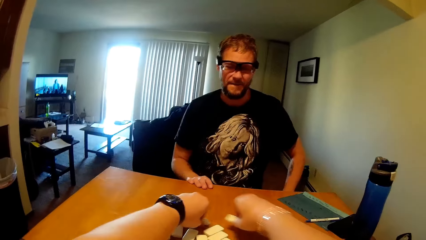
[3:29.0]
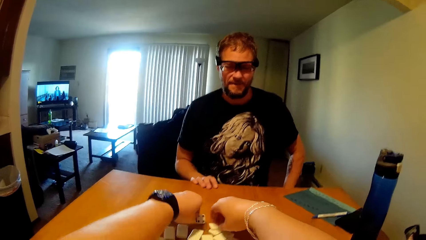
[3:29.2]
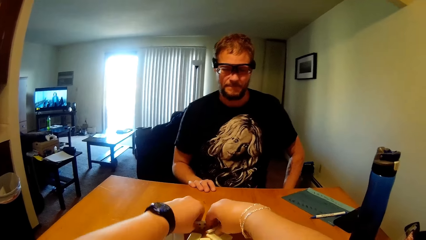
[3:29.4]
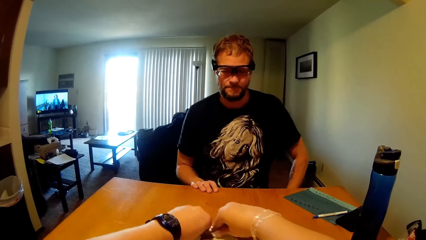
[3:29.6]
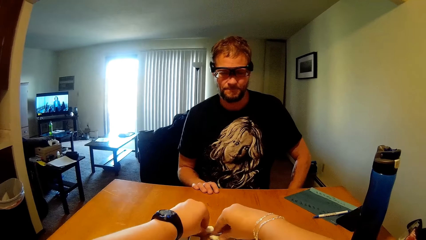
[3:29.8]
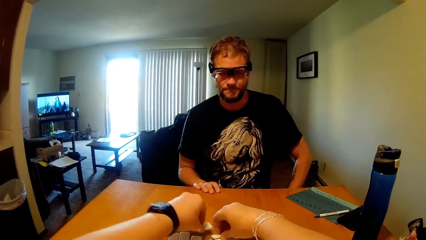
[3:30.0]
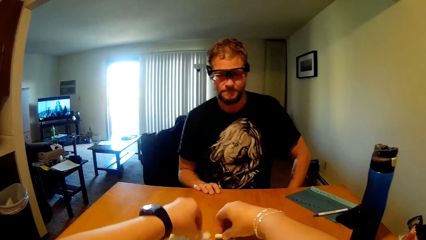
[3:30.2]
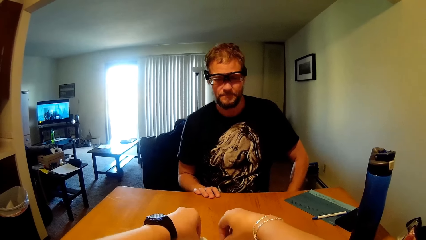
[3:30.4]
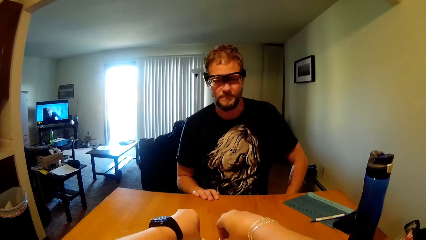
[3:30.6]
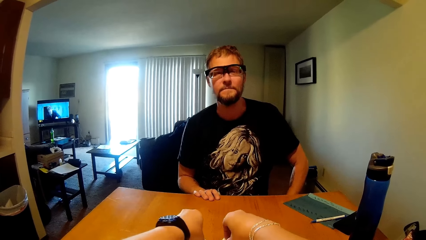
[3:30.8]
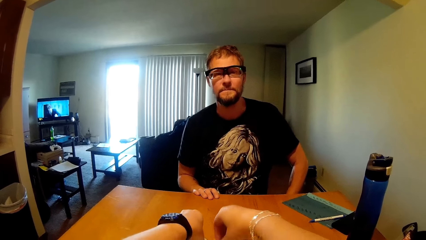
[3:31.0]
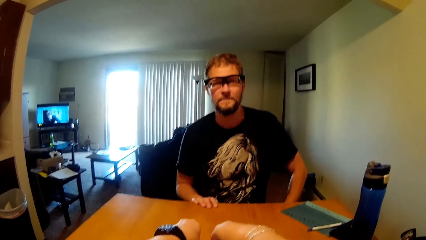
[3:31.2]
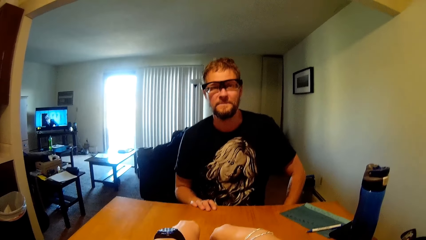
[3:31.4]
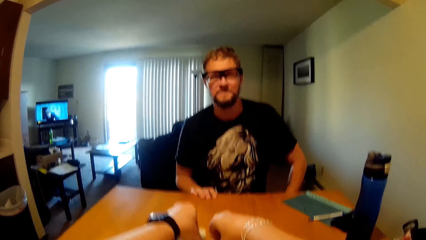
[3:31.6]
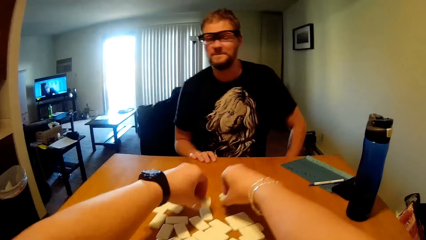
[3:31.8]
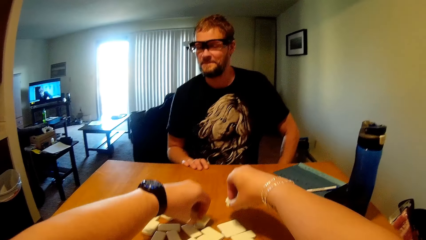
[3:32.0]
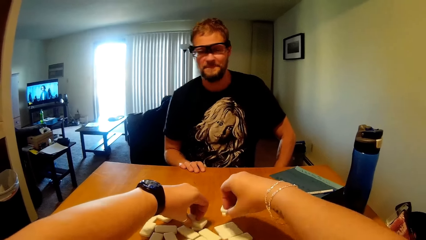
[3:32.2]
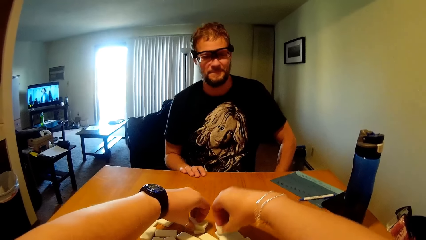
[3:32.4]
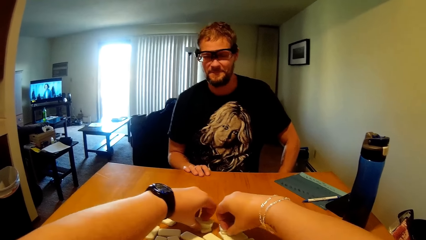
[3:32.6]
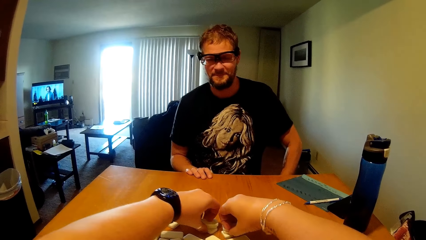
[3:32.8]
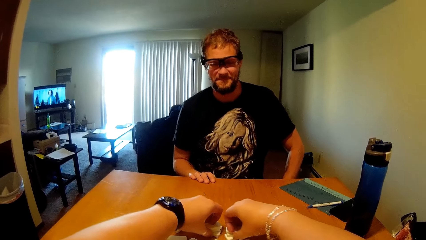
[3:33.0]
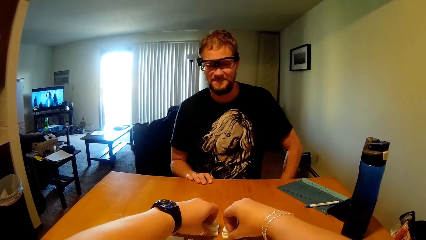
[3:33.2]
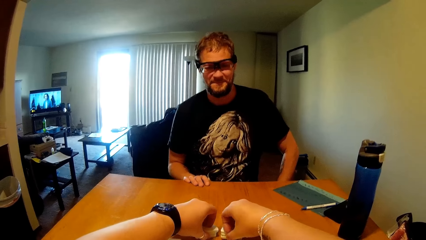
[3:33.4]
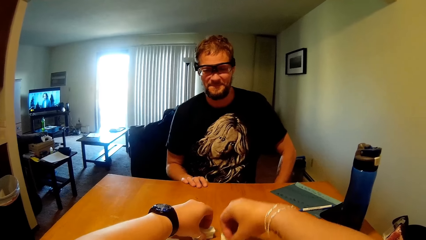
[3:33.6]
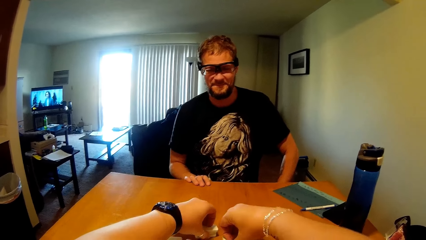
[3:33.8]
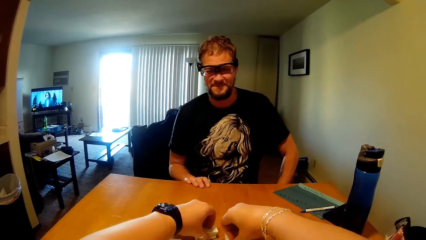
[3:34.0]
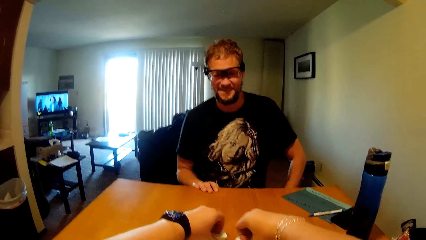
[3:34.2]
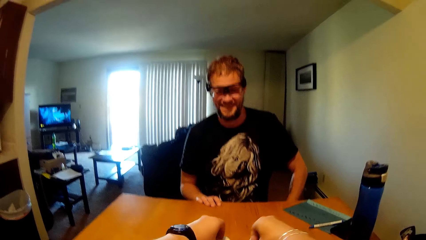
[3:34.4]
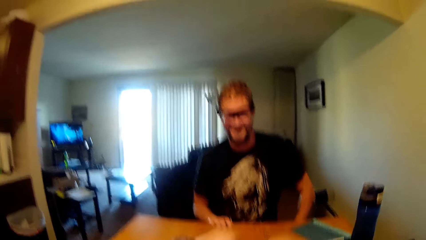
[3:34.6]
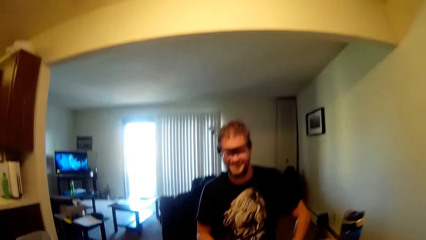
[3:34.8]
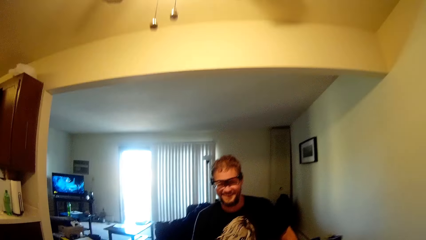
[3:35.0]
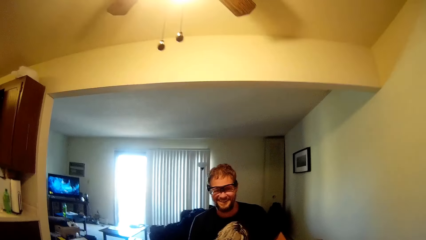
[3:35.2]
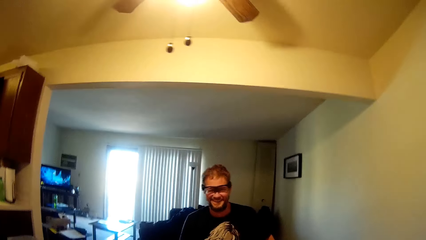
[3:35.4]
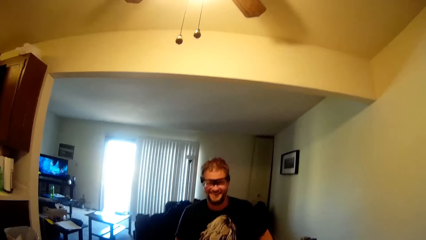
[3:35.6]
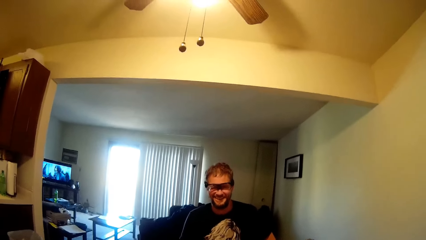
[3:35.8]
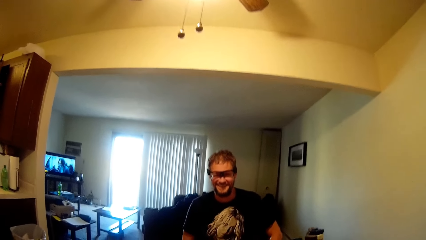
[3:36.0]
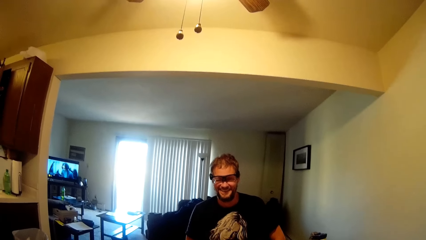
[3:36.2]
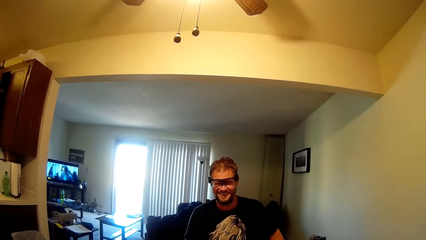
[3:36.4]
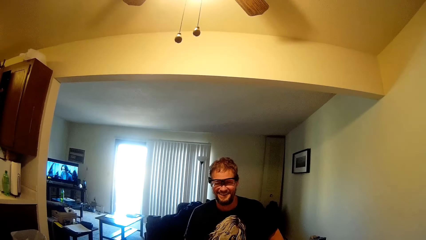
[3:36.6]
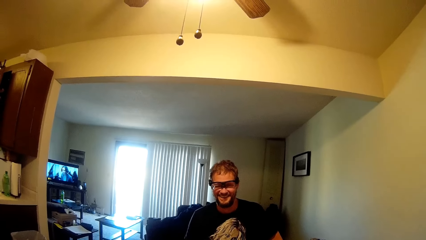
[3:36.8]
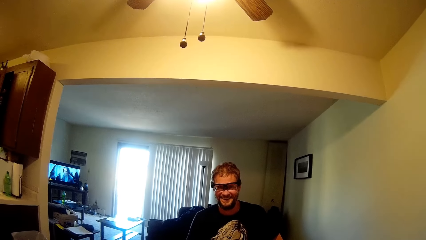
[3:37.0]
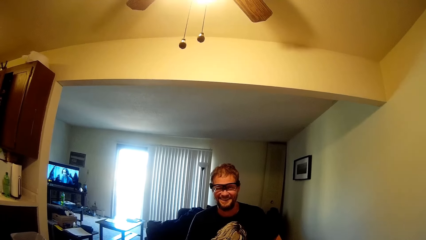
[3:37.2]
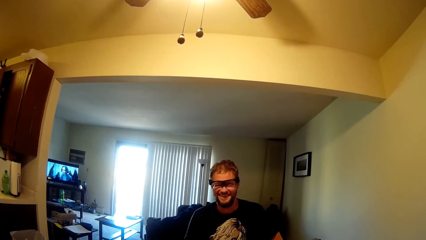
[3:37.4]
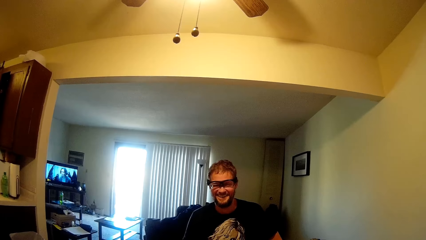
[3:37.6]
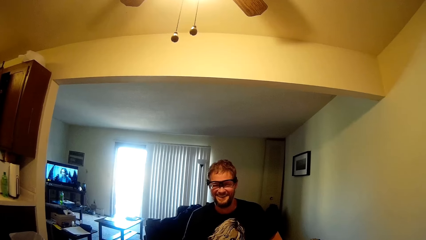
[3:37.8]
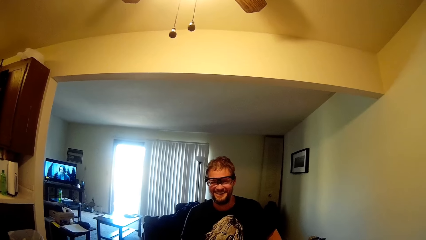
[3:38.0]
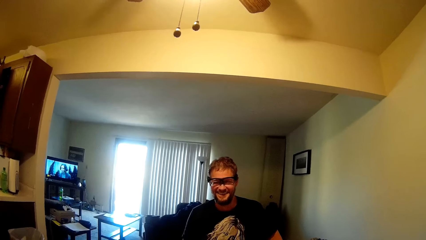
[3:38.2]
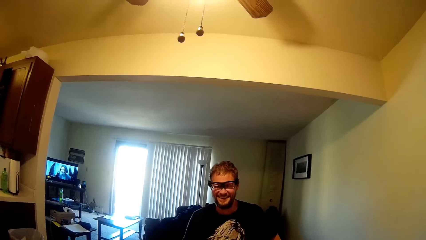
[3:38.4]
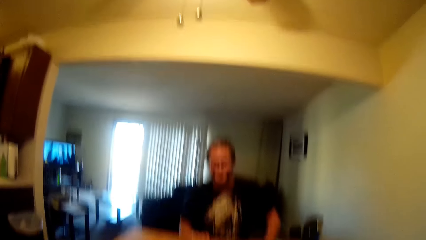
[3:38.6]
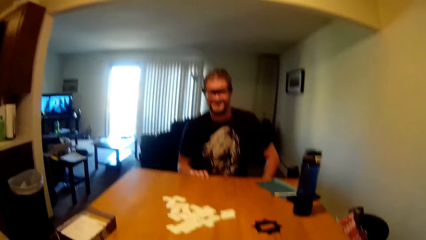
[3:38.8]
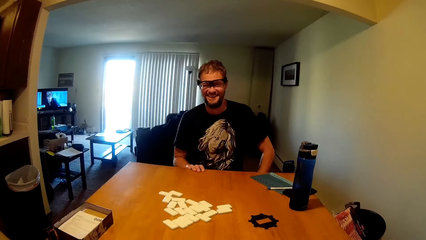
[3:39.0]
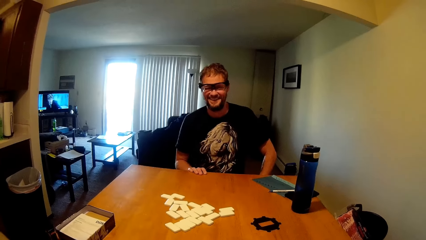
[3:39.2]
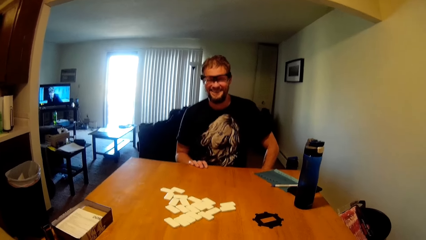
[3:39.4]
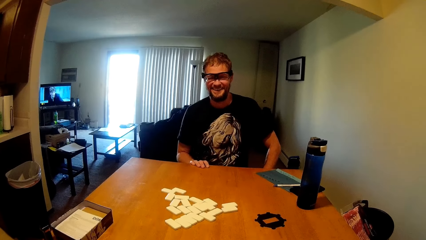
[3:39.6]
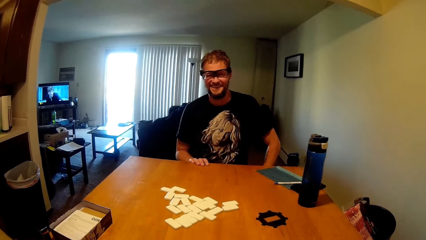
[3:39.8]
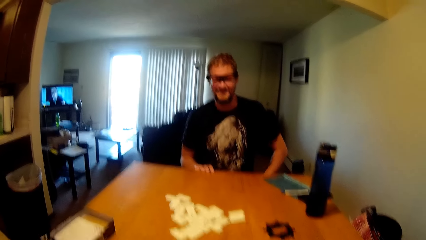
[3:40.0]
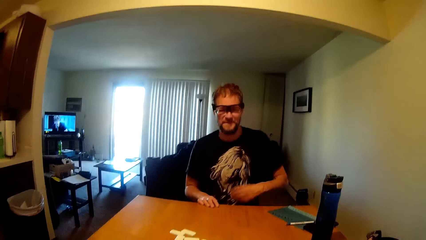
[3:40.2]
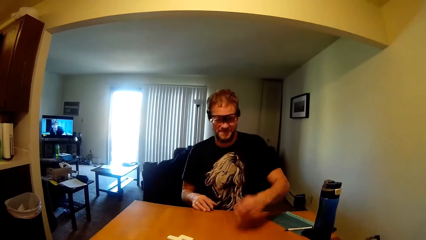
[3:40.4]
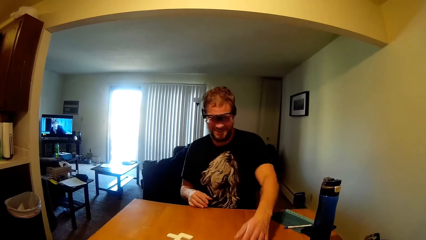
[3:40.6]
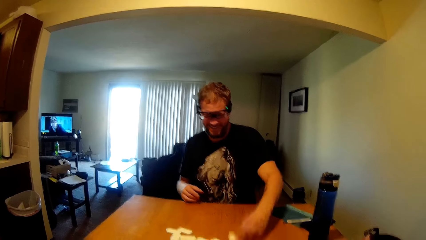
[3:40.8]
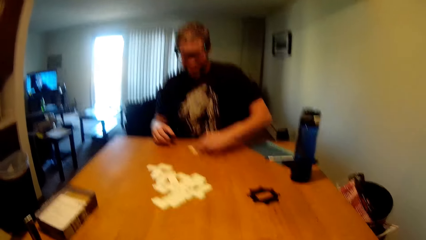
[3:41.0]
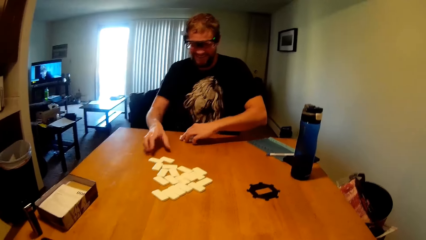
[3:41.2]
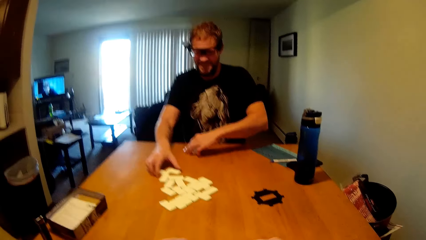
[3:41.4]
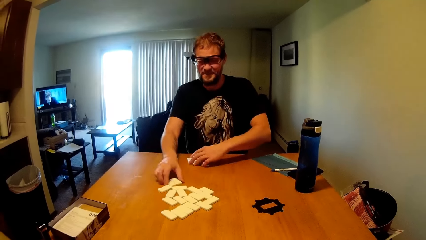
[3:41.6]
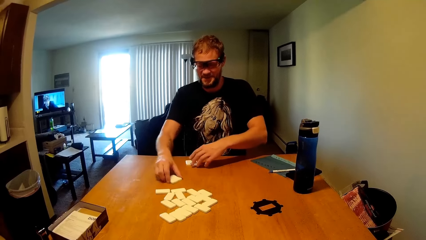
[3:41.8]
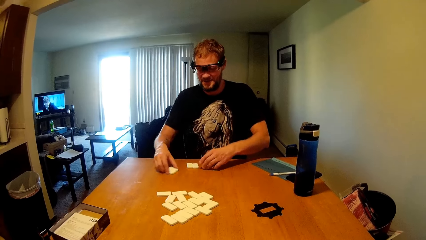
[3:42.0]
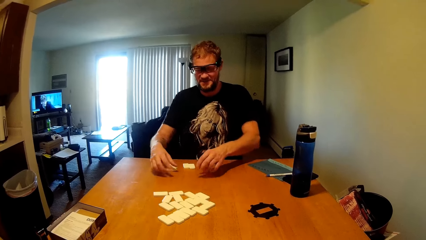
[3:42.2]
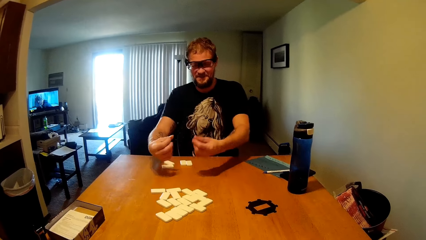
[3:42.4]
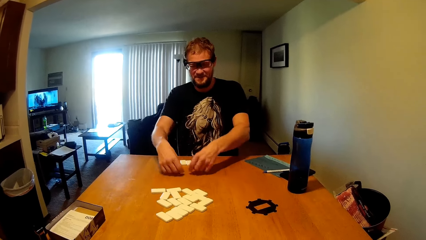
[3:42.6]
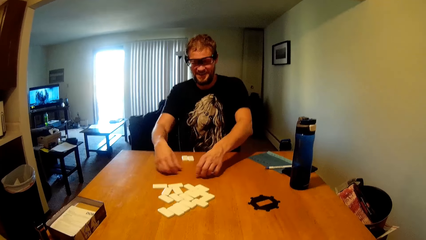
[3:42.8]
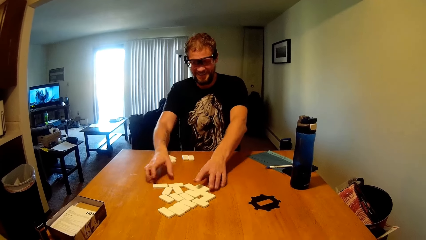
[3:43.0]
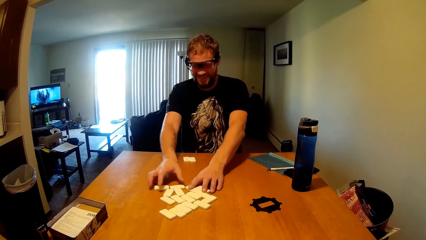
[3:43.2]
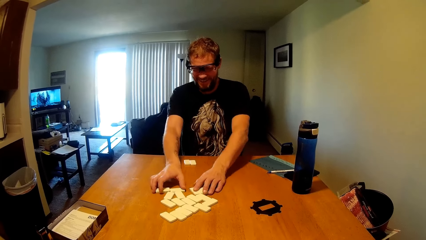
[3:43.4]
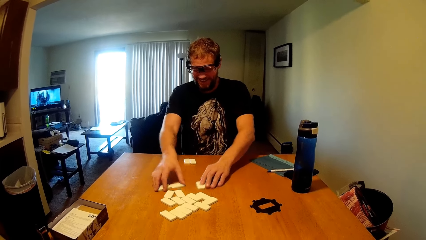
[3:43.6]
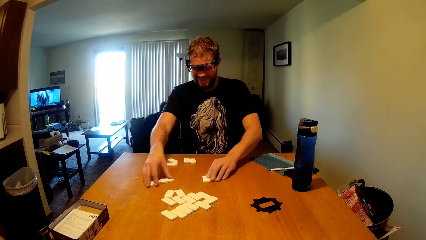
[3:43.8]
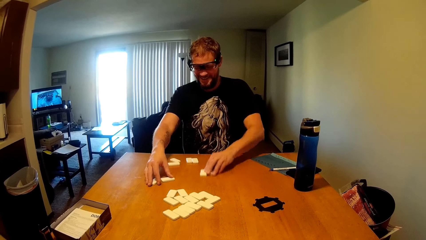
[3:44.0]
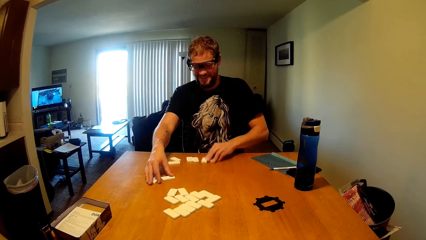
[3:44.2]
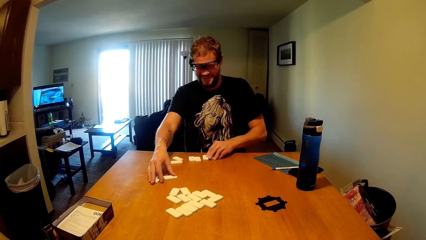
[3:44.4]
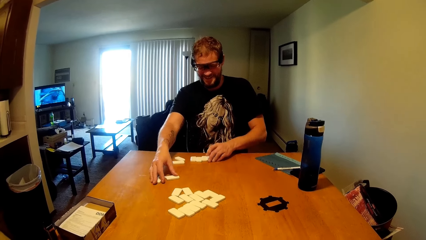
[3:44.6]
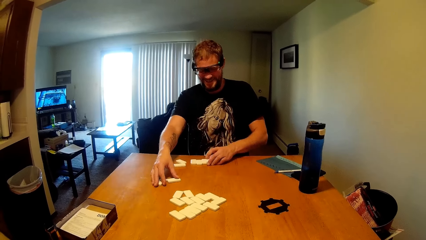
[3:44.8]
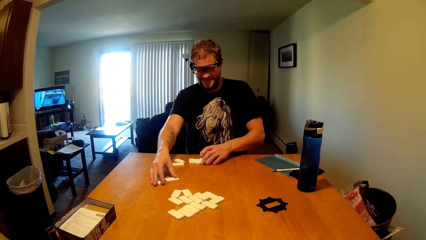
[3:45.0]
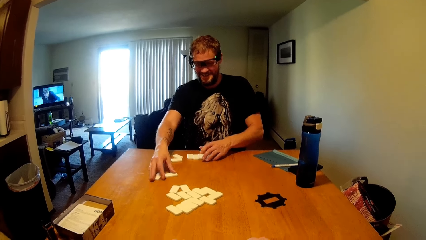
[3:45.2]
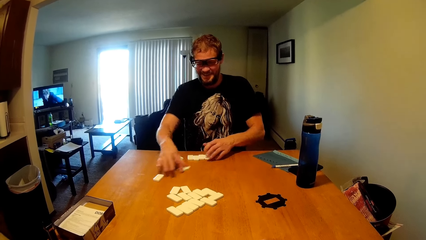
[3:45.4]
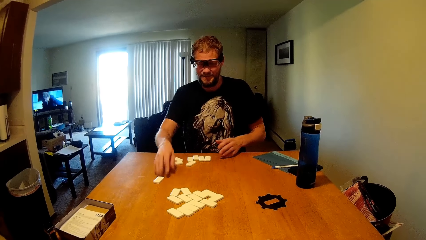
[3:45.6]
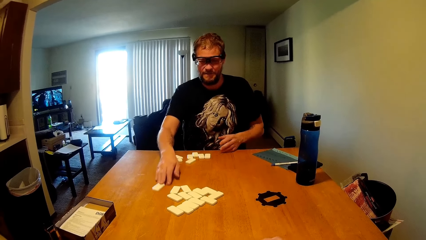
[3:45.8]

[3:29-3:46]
A man looks around. The camera wearer picks up a game piece. The man picks up game pieces and moves the game pieces. The man moves the game pieces again.
